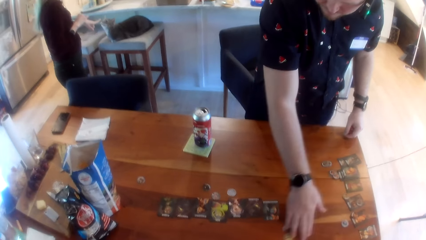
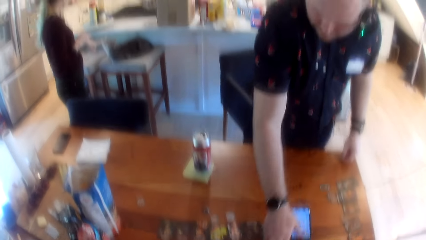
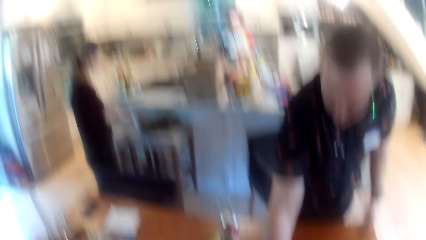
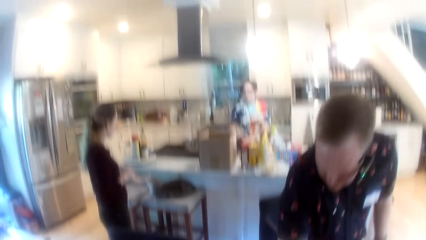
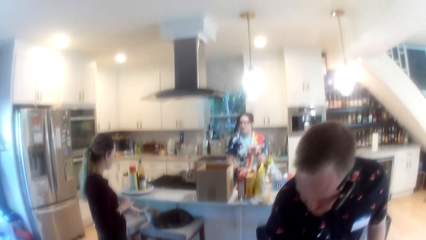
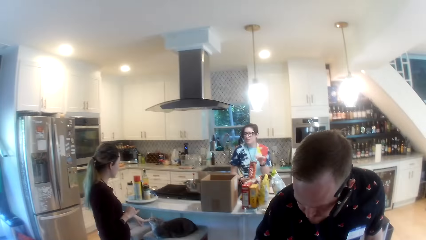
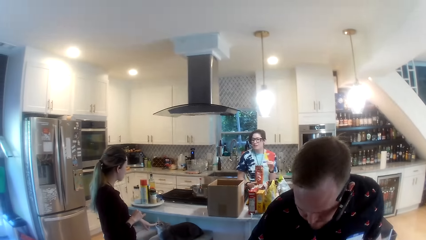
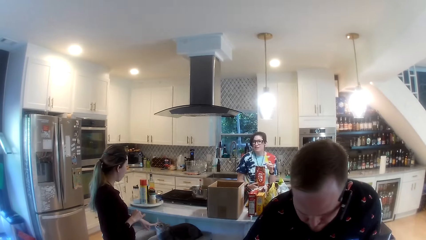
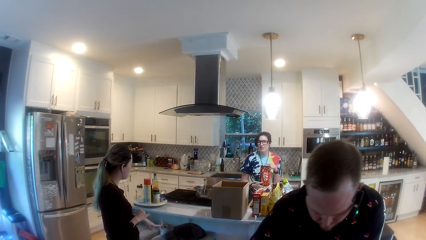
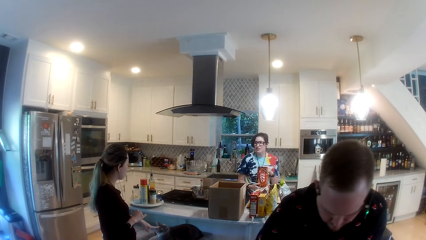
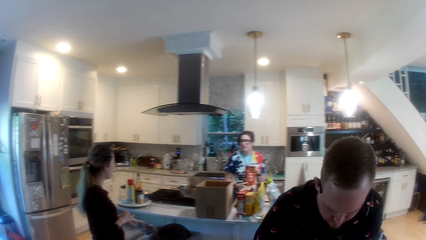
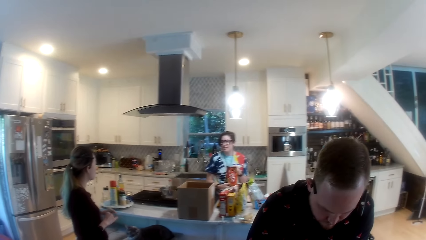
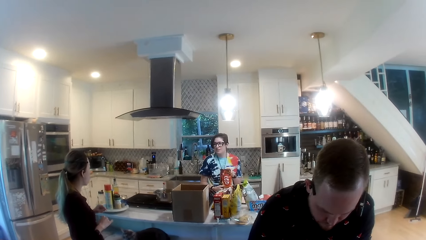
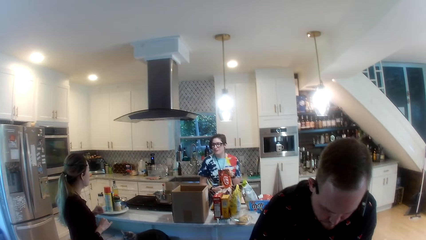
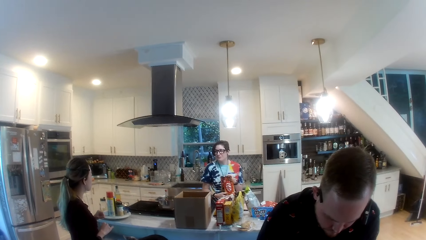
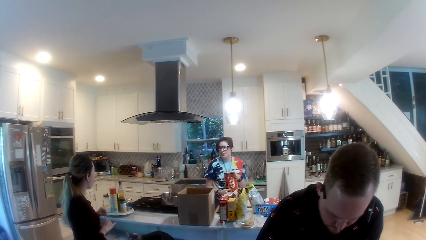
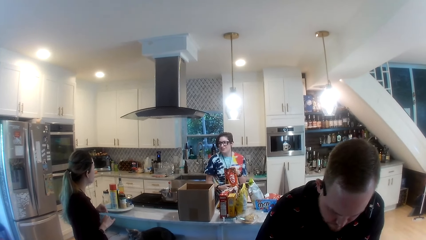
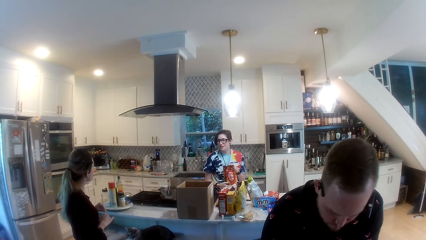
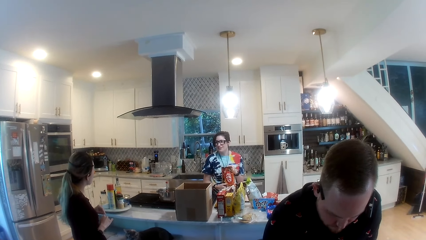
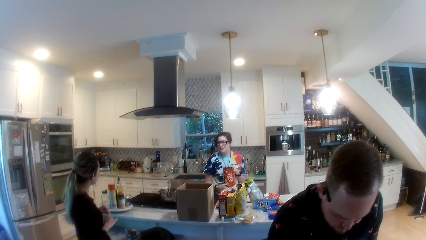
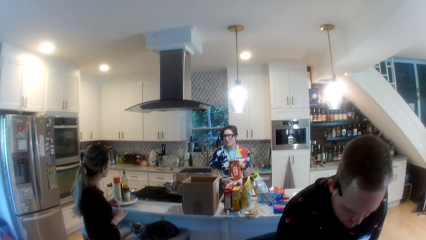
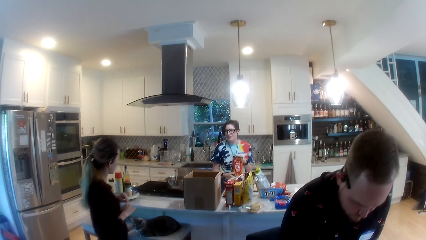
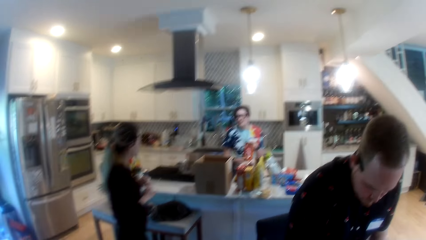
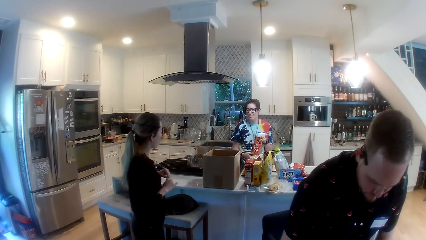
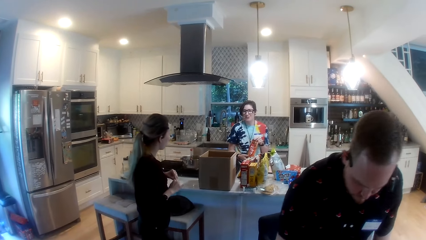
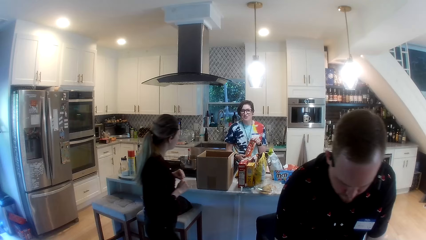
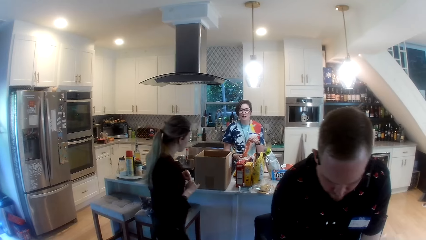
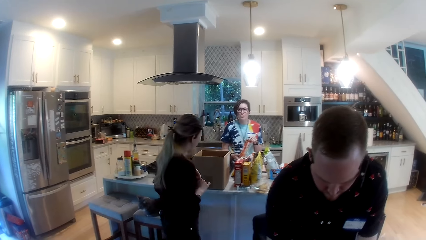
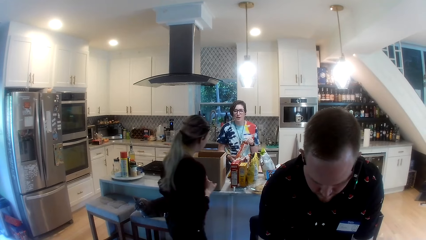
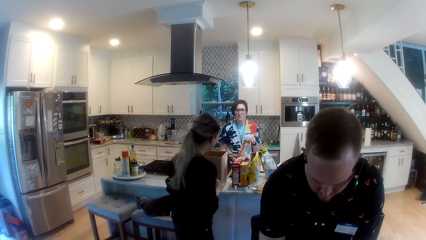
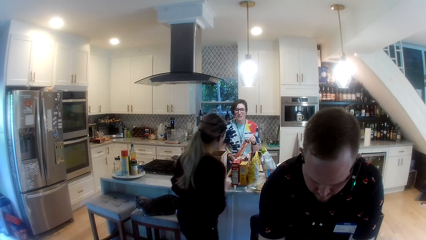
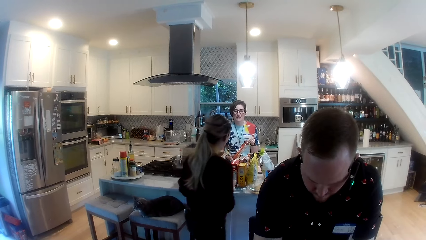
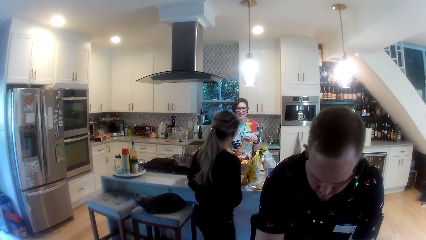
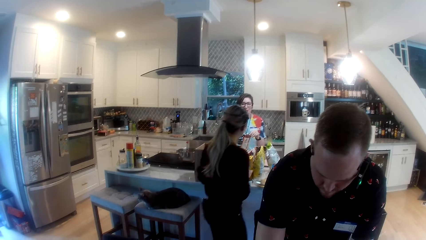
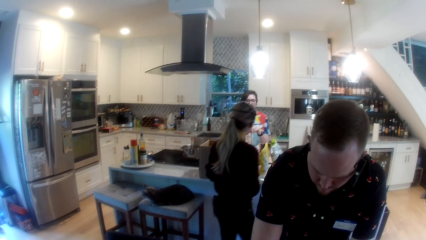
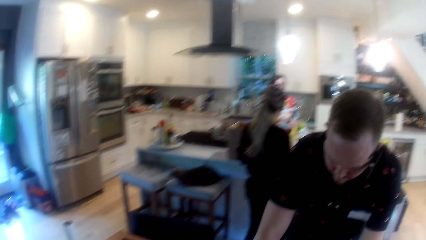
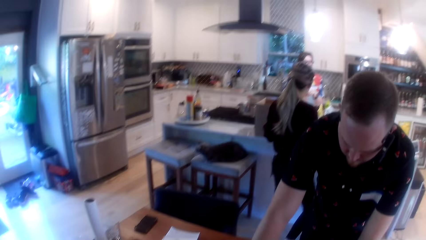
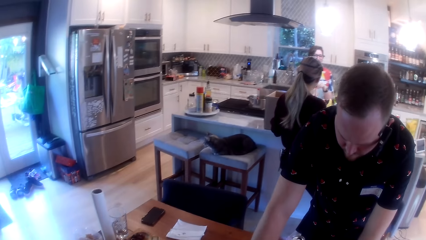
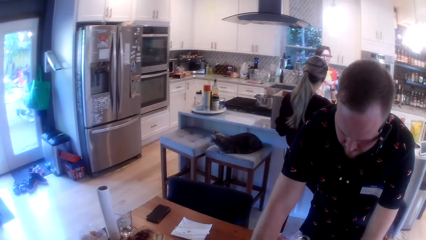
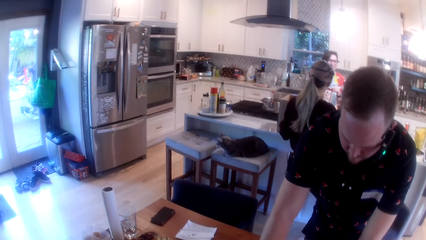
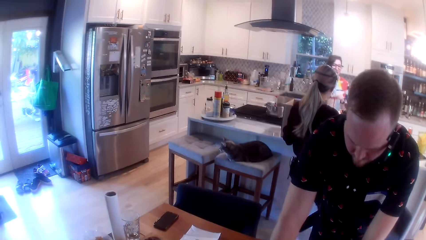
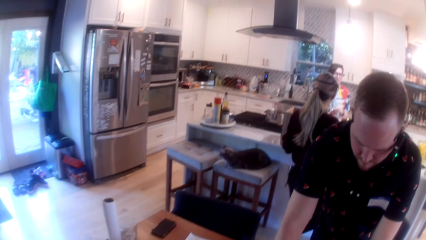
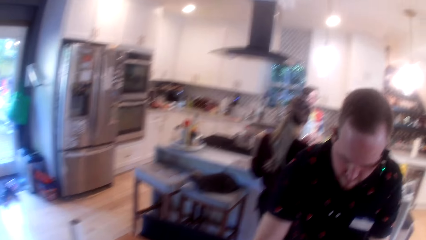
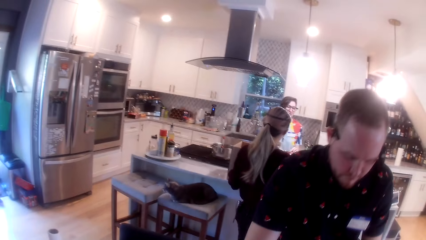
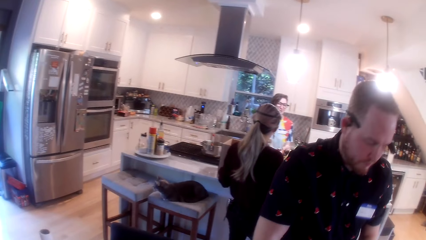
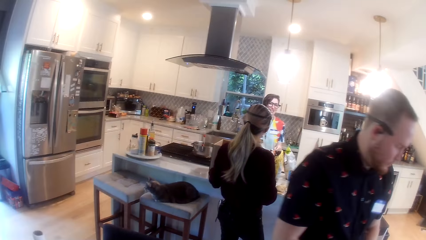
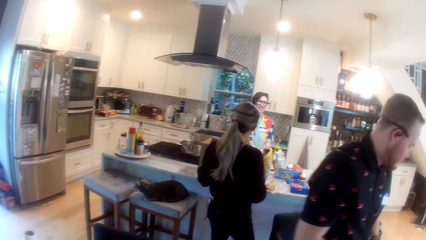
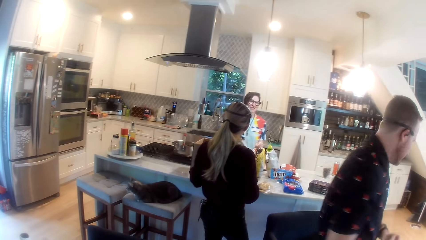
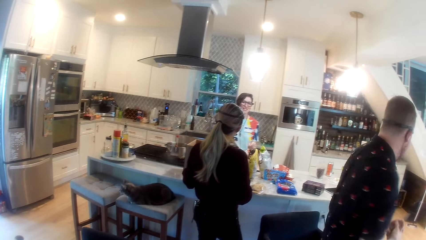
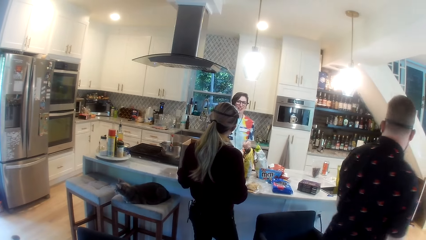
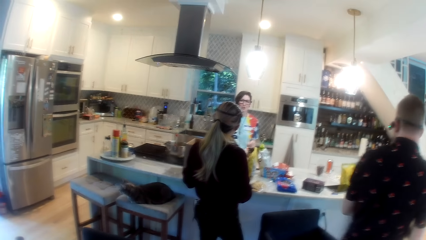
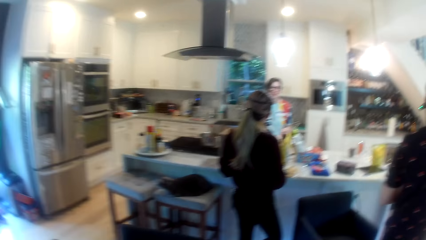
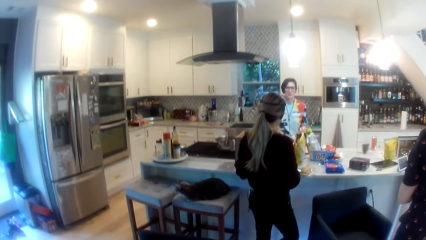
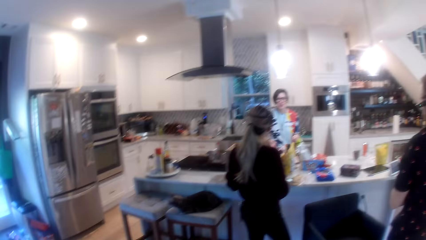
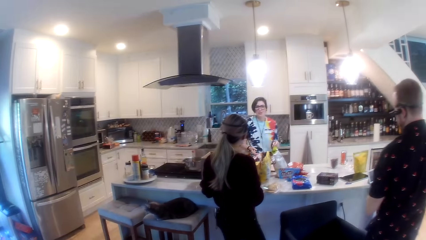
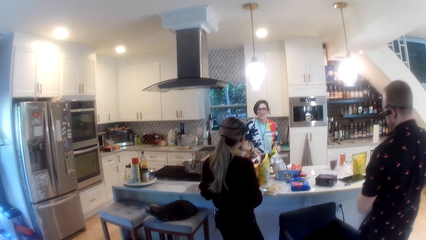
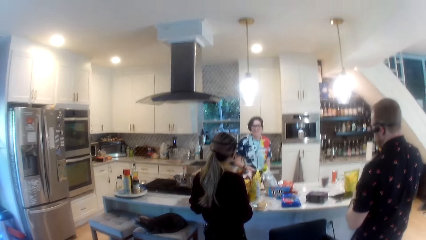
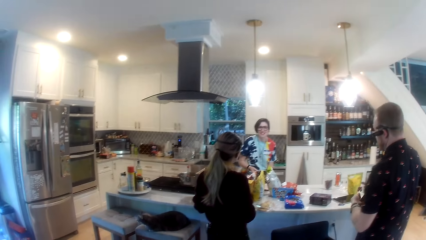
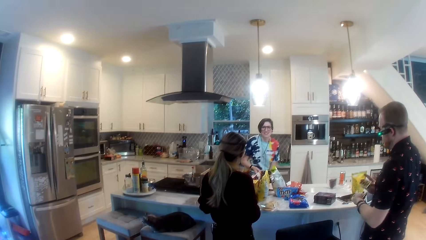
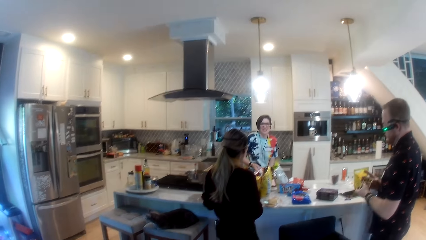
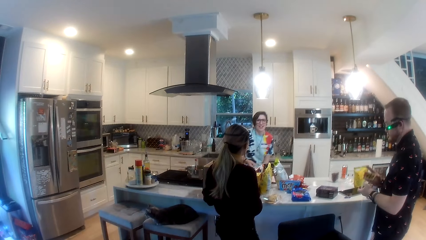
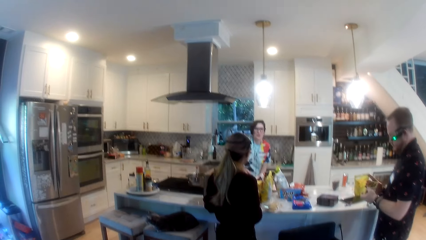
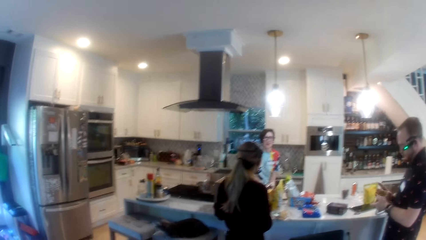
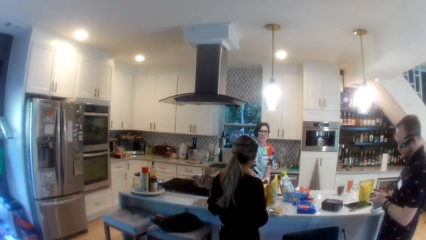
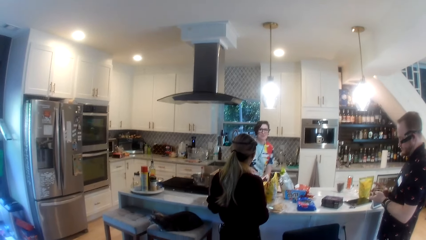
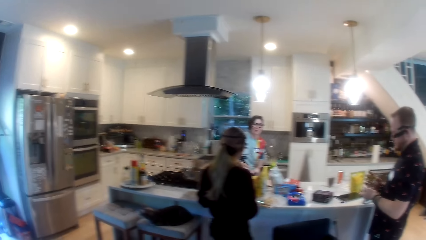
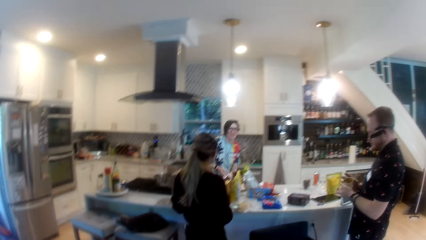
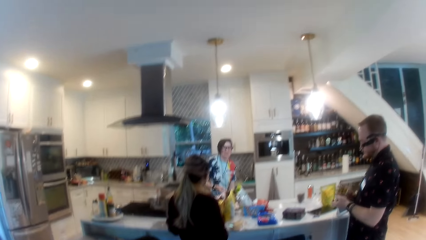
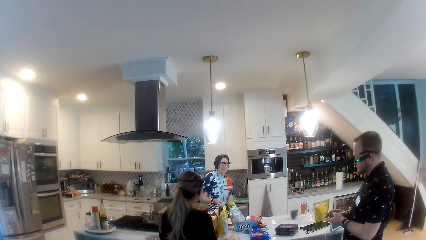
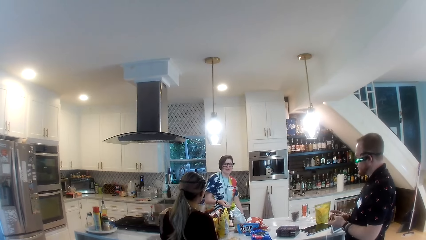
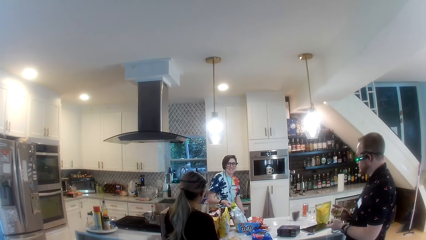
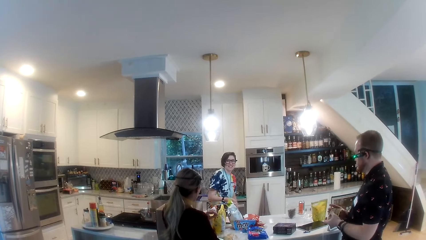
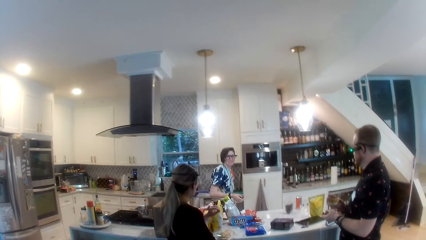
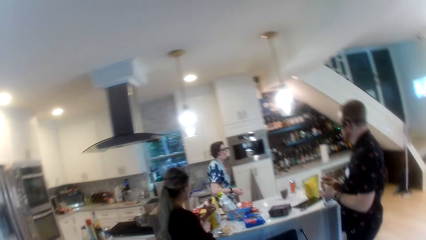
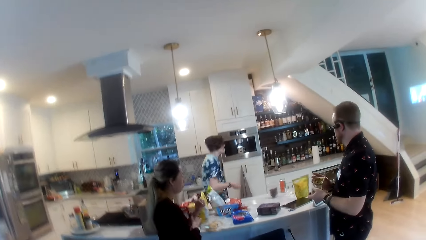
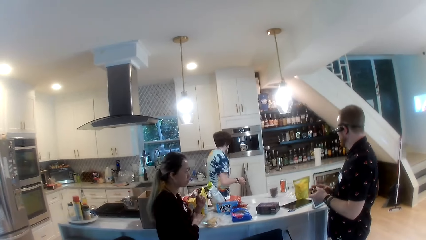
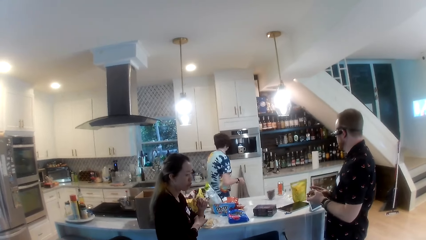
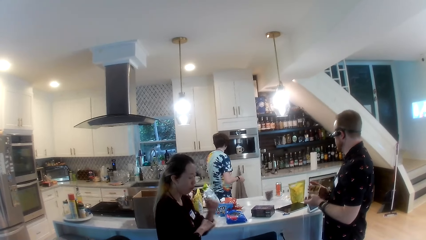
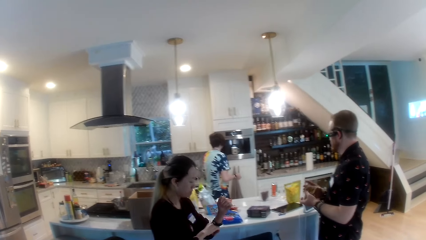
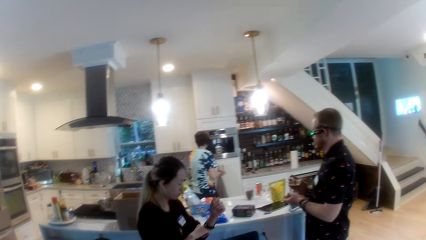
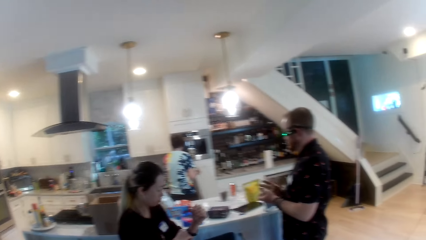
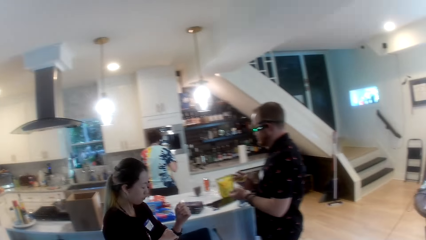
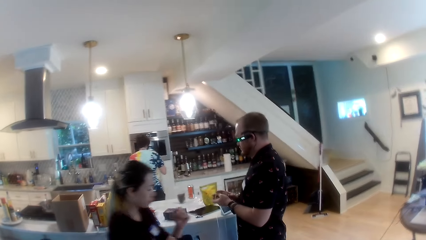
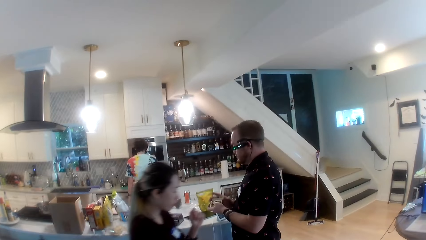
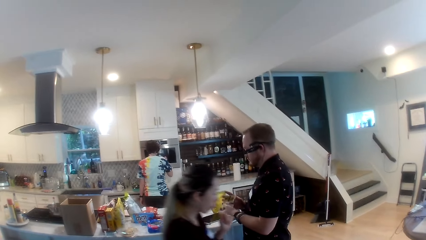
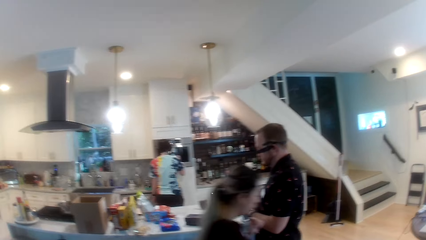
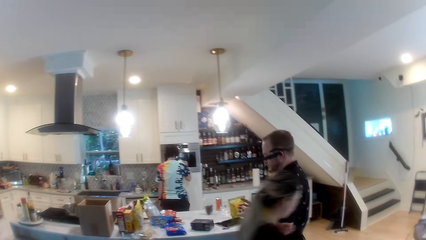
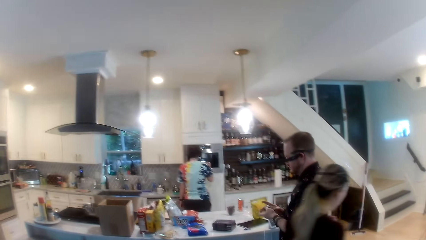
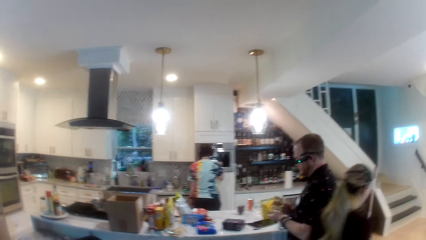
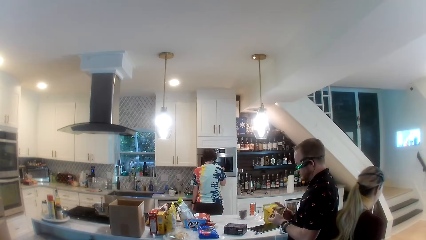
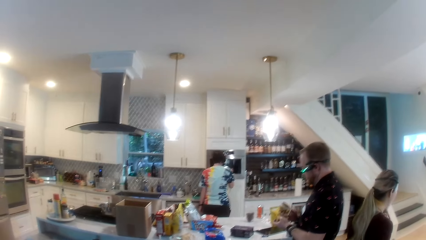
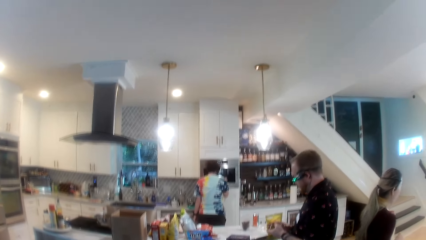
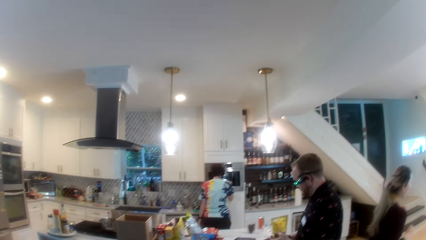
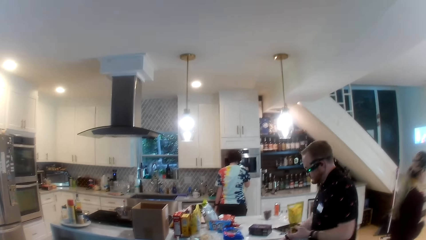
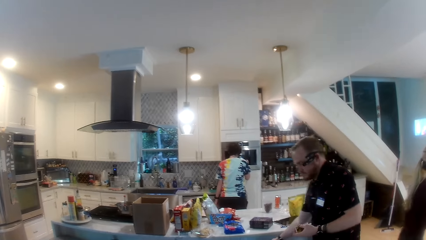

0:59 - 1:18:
The camera wearer looks around. The woman converses with the other woman. The man shuffles some cards with his hands.
